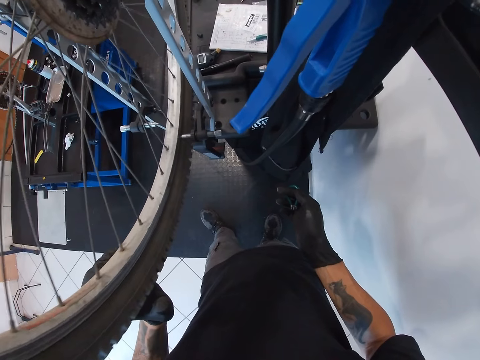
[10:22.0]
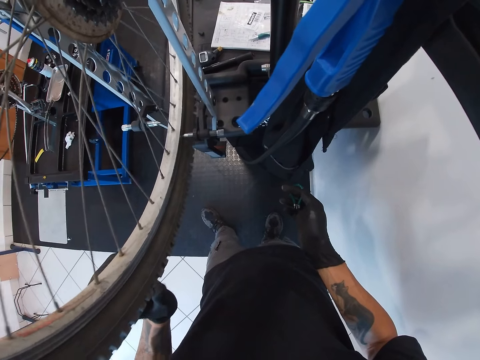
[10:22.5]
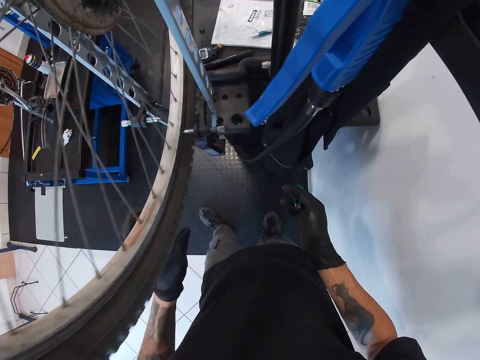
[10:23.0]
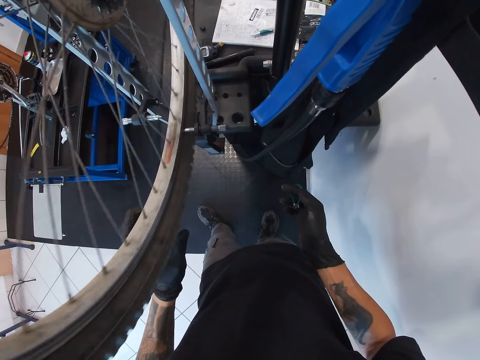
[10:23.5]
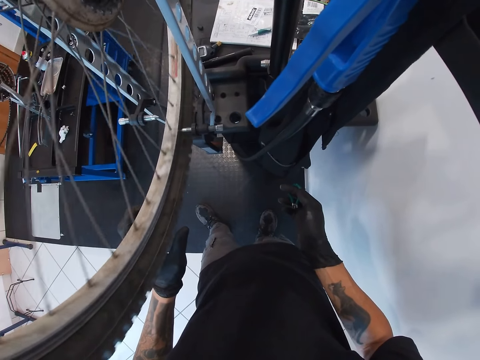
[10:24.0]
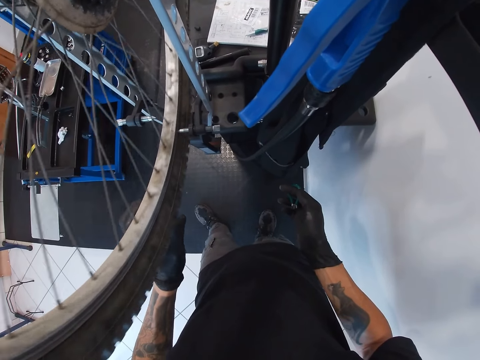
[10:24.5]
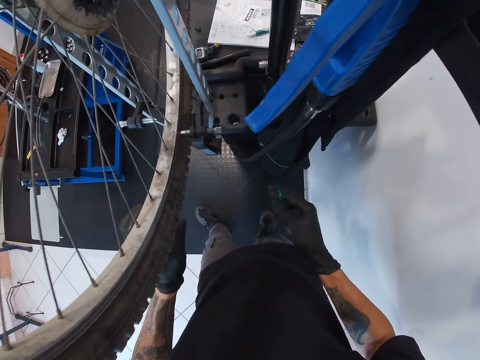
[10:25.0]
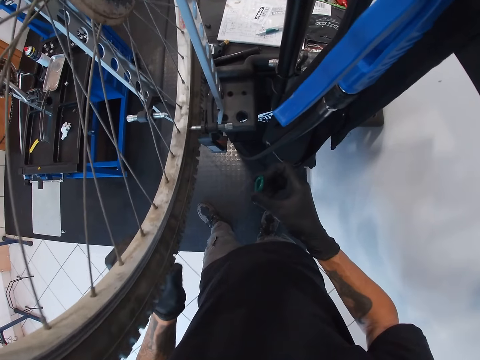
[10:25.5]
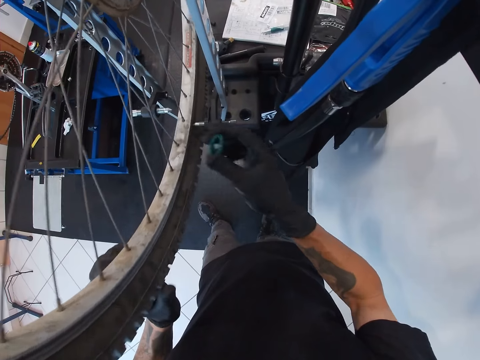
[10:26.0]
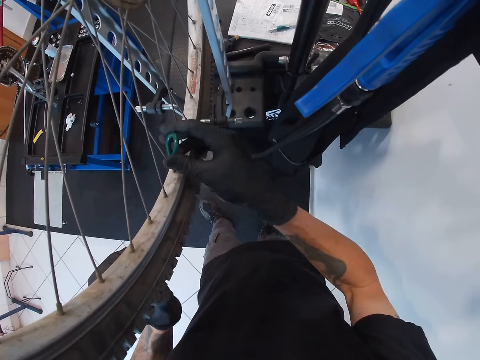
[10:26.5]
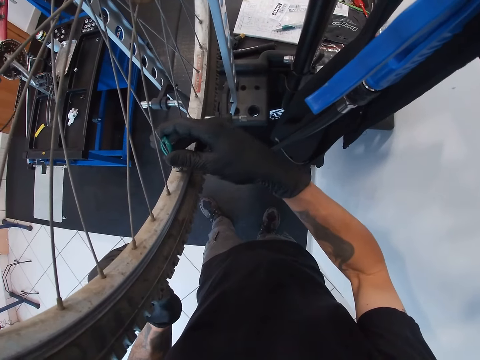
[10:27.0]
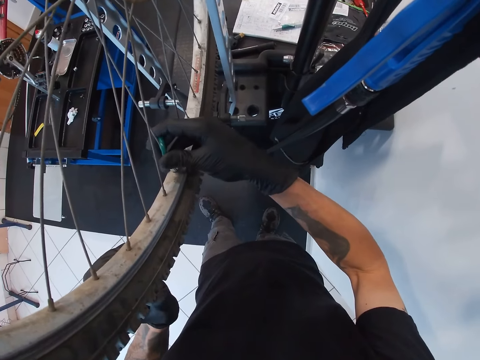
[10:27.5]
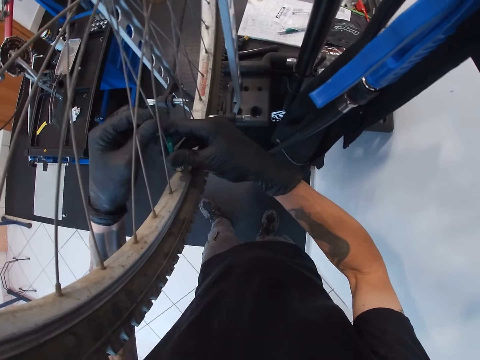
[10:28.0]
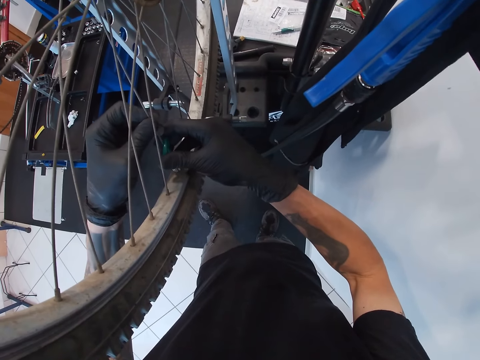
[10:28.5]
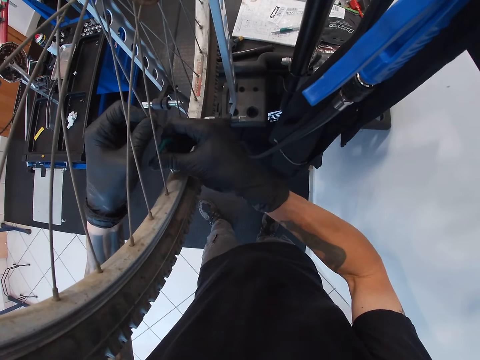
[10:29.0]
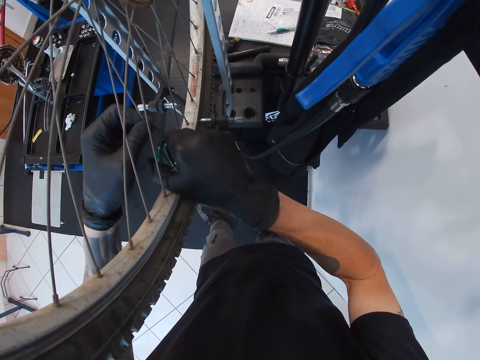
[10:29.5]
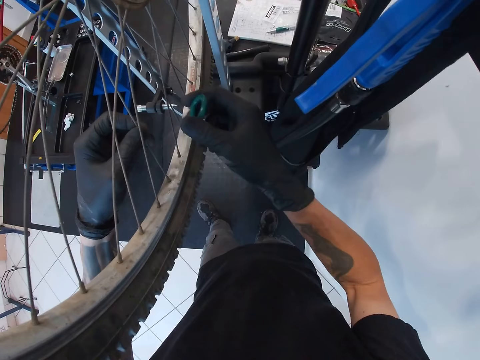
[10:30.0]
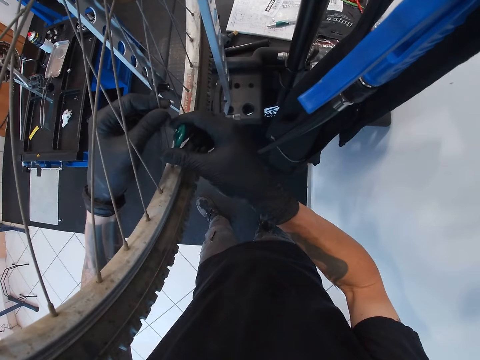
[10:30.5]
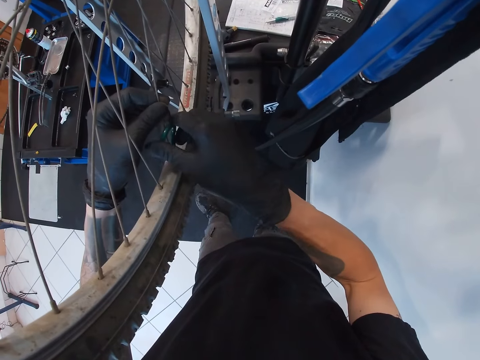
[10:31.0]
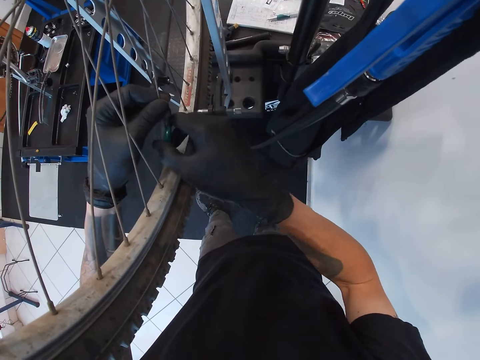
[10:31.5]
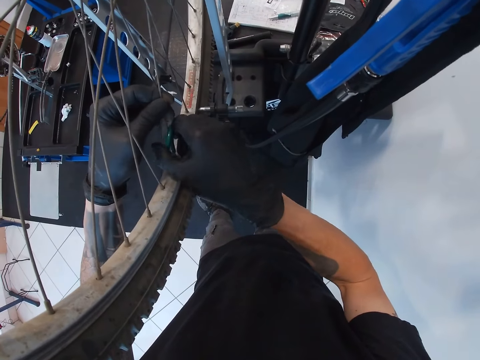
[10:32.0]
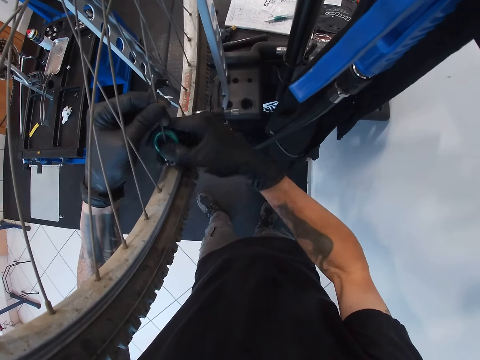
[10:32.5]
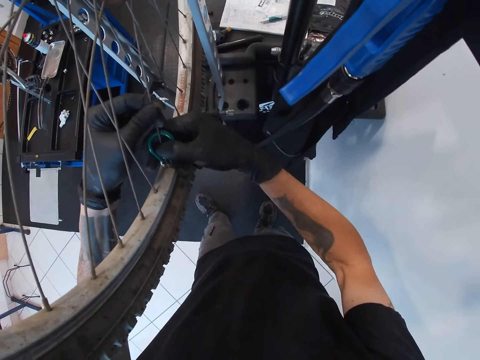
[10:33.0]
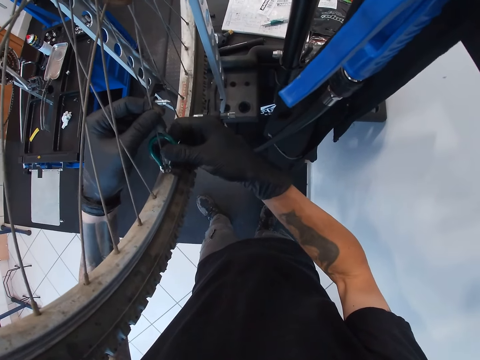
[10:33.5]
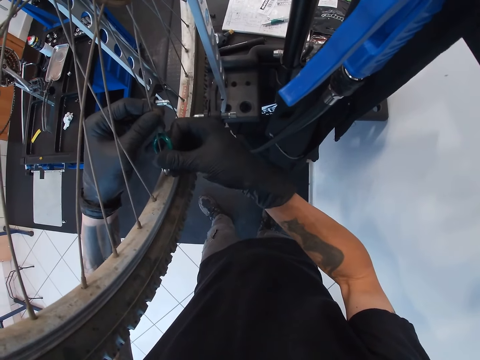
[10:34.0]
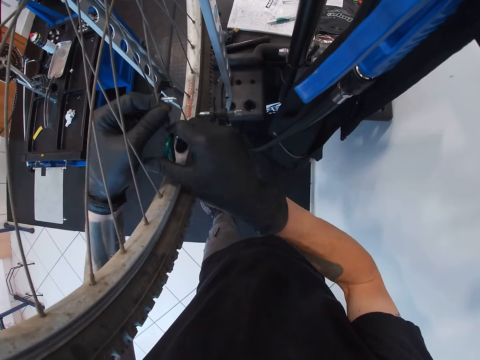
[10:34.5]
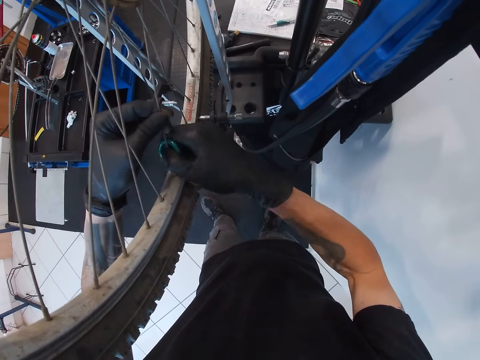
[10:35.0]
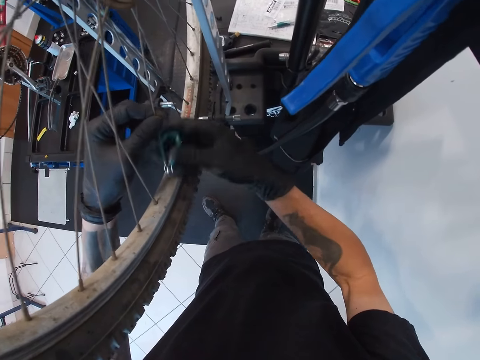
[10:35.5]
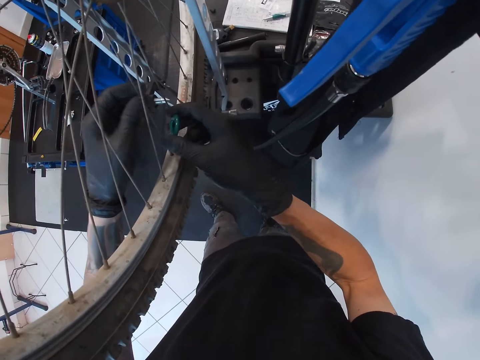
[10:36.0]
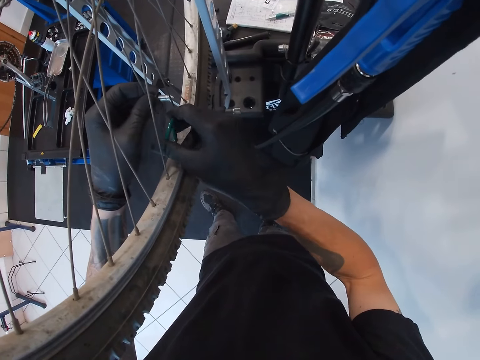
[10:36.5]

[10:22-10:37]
The camera wearer holds the bicycle wheel with his left hand. He adjusts the spoke nipples with the spoke wrench with his right hand. He moves the wheel round. He holds the bicycle wheel spokes with his left hand.

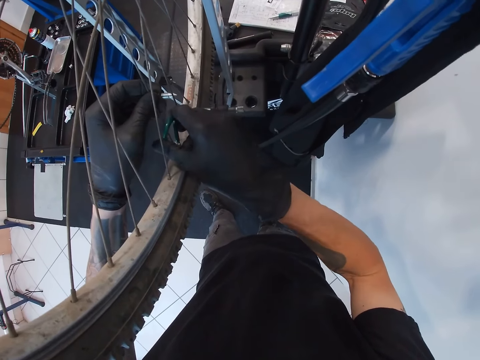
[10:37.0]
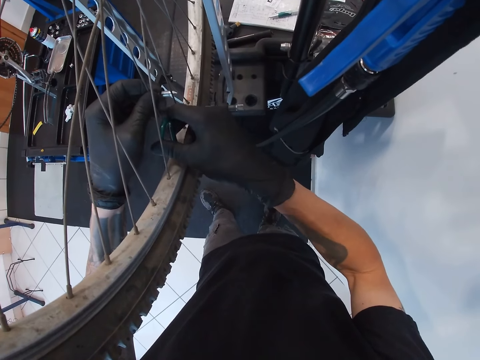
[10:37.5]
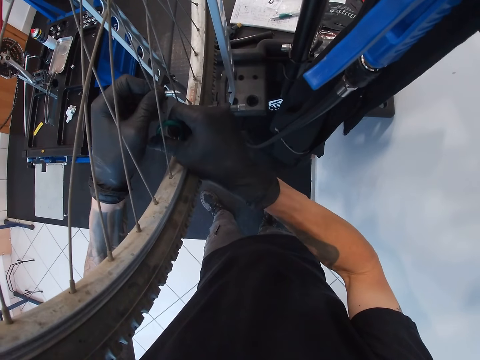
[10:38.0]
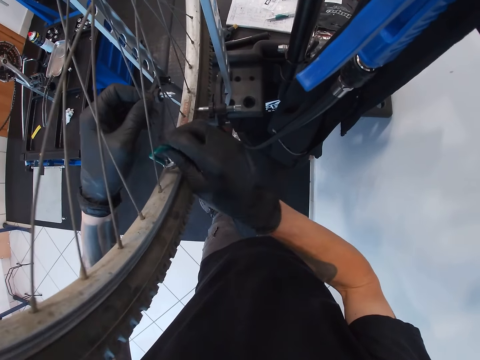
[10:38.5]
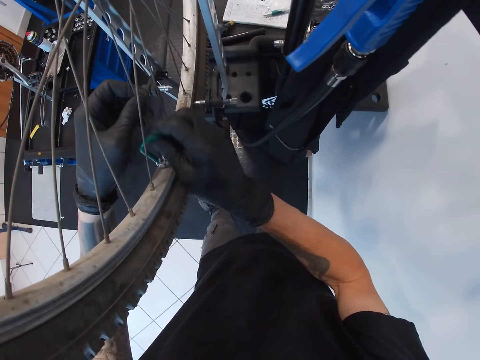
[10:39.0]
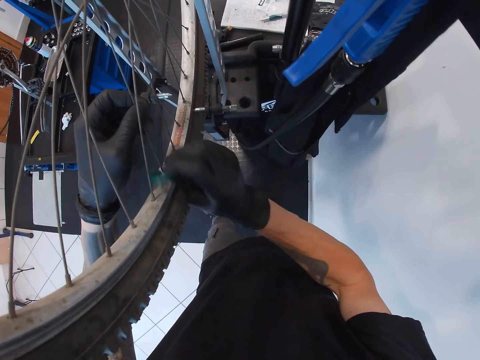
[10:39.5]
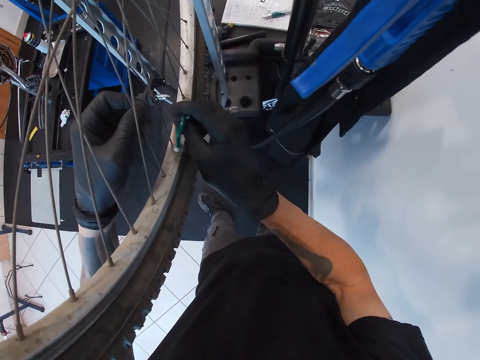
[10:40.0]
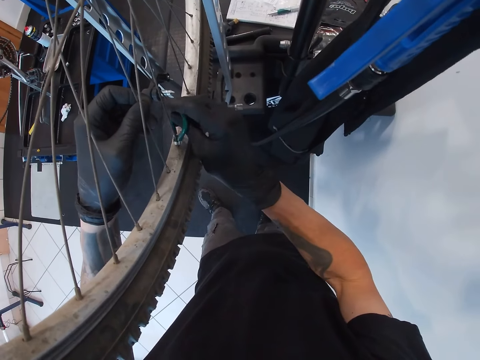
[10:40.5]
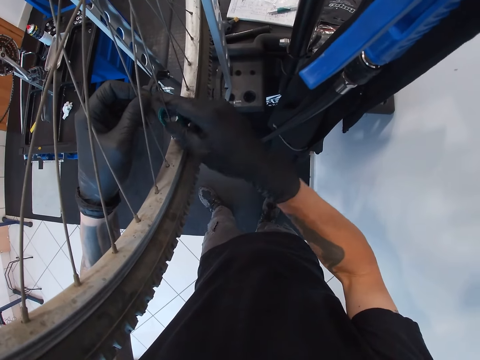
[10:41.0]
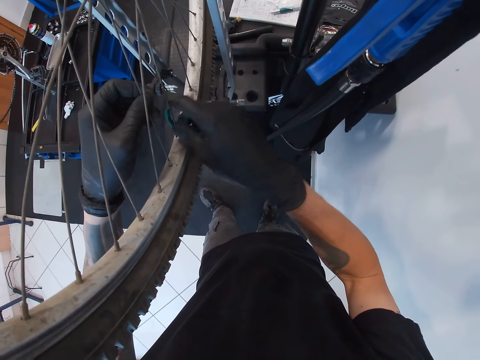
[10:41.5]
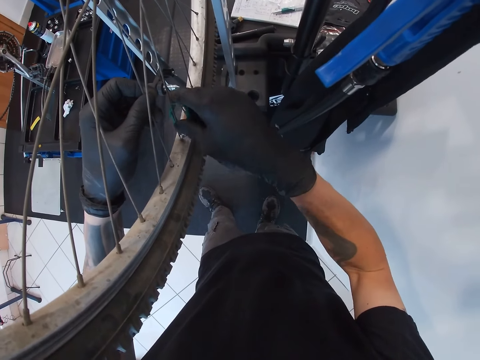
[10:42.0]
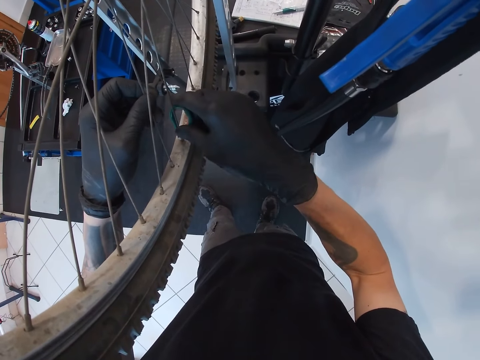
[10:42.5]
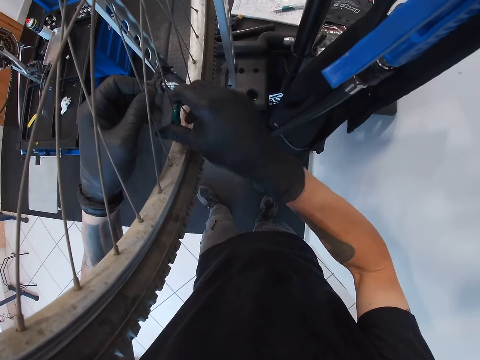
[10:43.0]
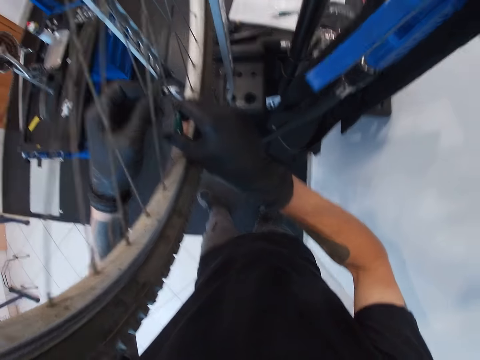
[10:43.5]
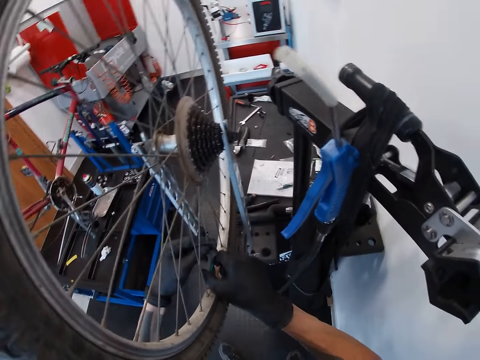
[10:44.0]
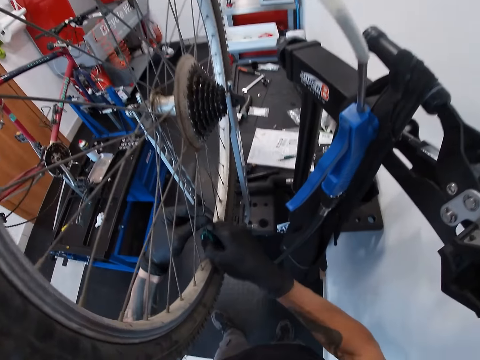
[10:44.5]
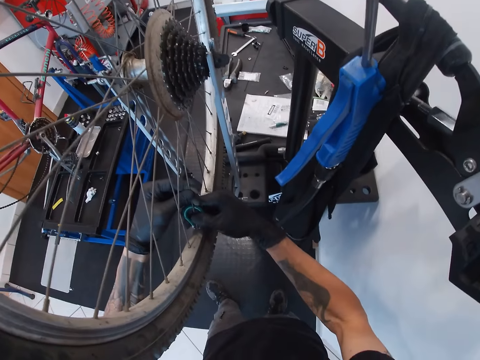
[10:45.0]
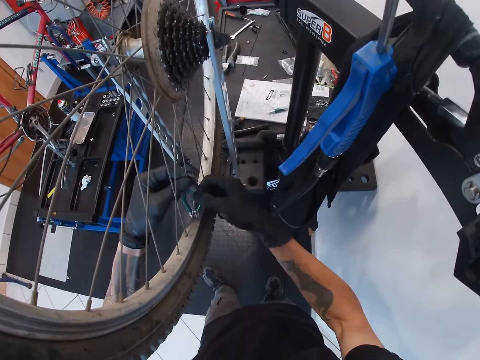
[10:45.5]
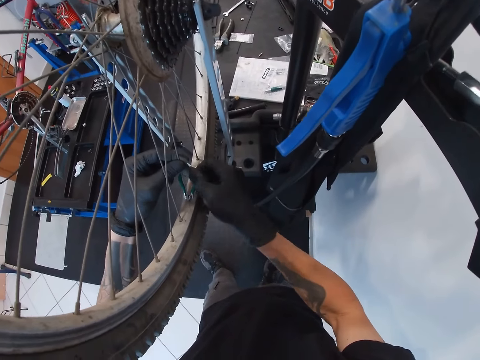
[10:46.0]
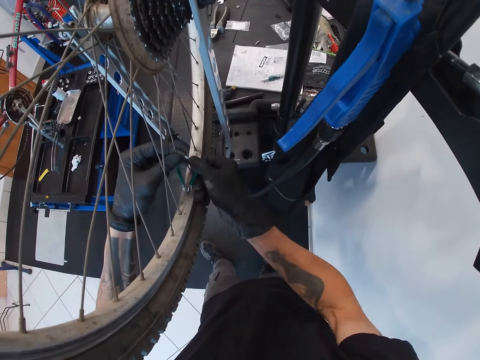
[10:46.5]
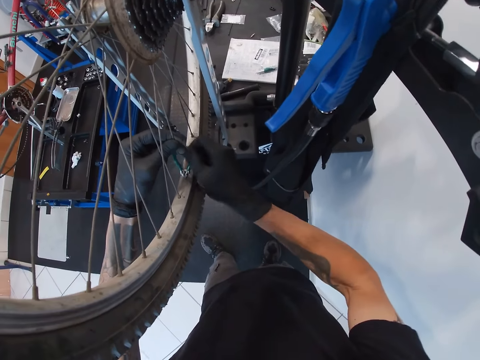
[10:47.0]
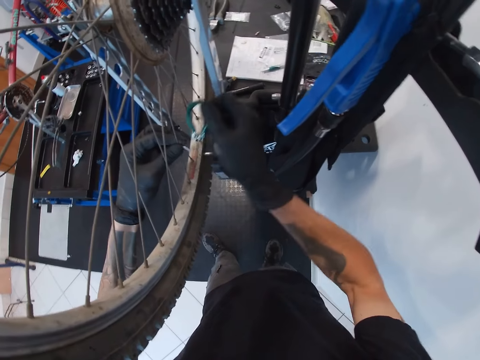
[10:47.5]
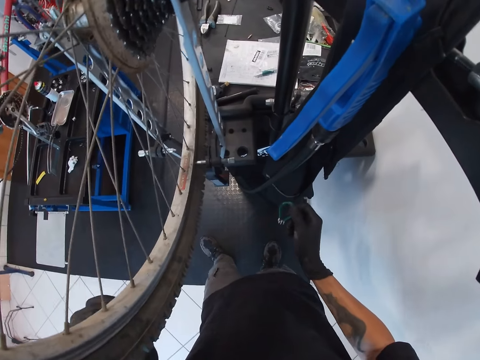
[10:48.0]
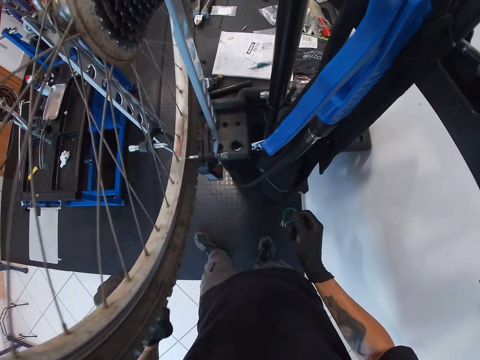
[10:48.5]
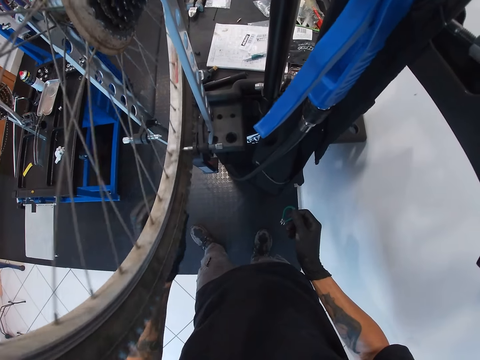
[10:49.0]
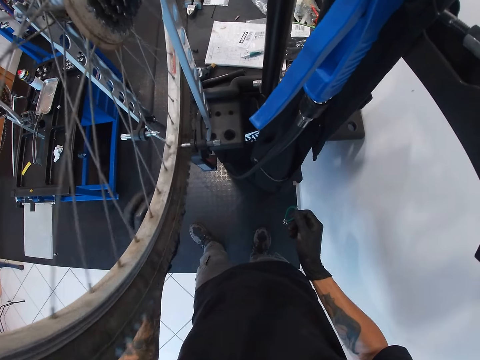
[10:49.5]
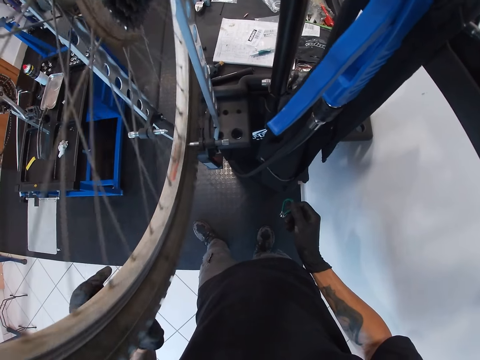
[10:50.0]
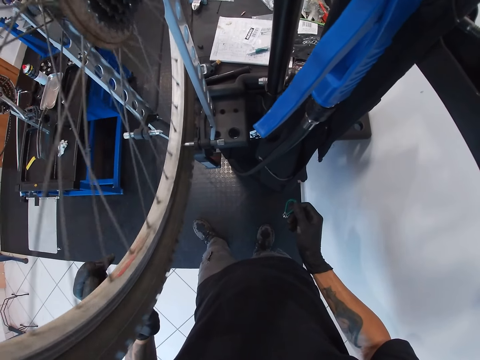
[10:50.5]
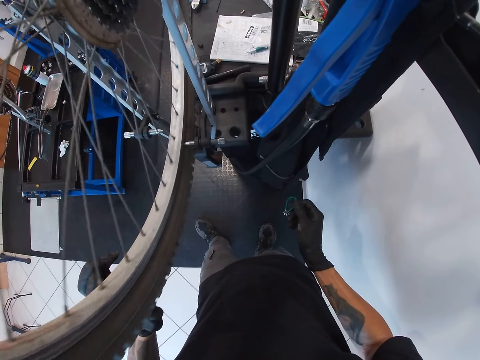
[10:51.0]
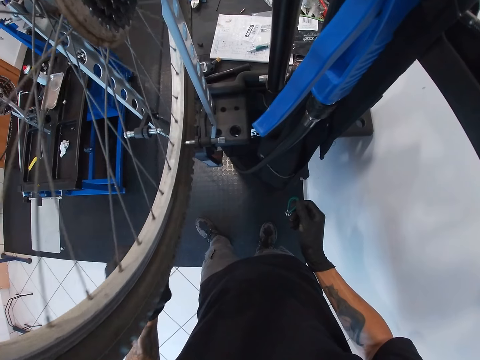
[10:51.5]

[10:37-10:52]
The camera wearer looks around the garage. He lifts the spoke wrench from the bicycle wheel with his right hand. He rotates the bicycle wheel with his left hand.
